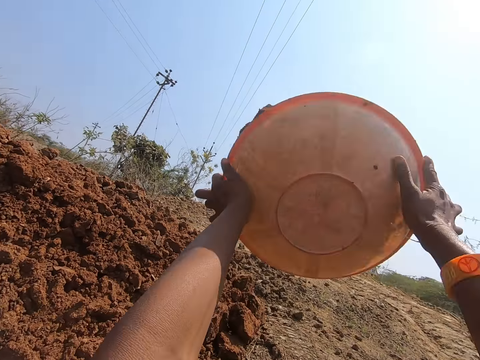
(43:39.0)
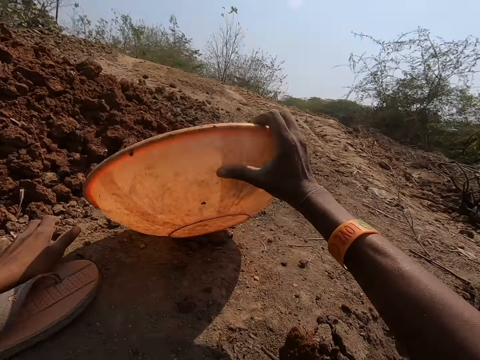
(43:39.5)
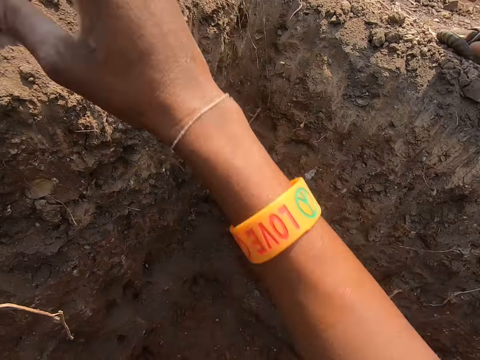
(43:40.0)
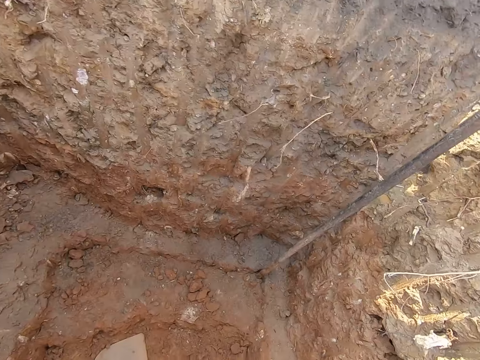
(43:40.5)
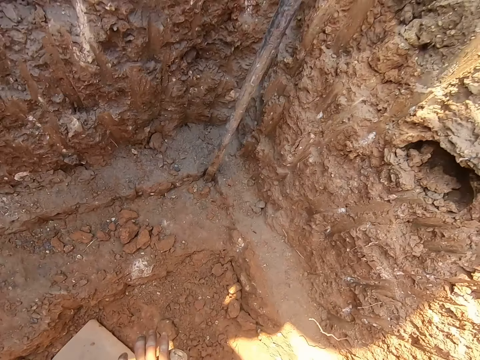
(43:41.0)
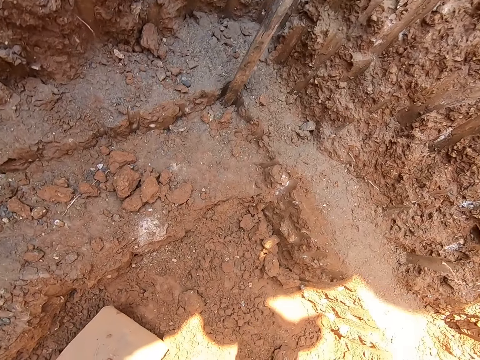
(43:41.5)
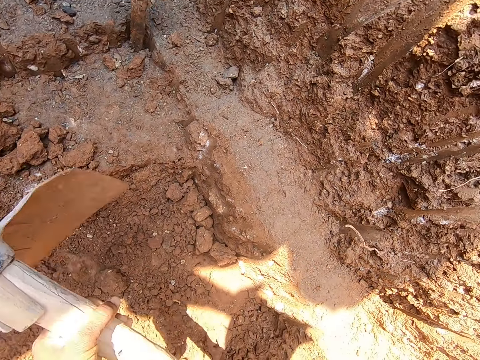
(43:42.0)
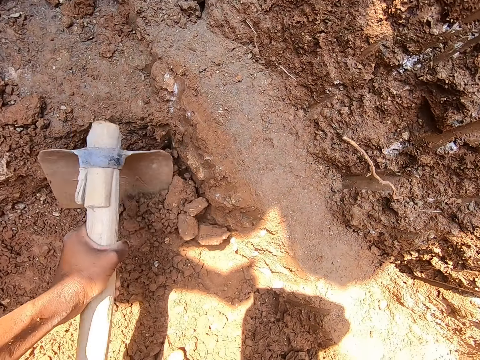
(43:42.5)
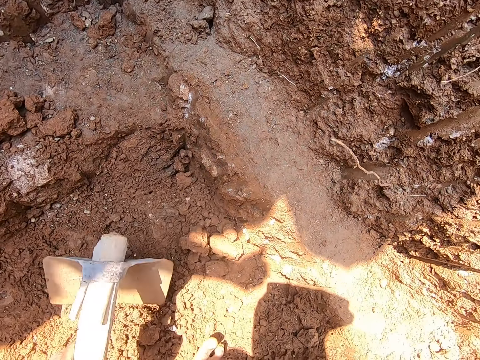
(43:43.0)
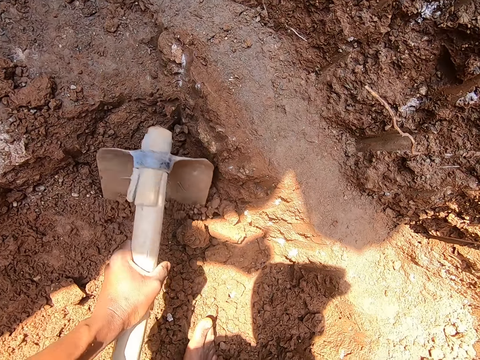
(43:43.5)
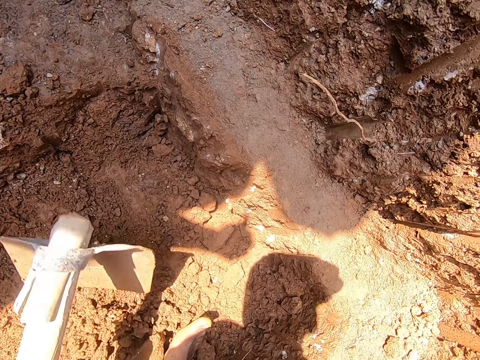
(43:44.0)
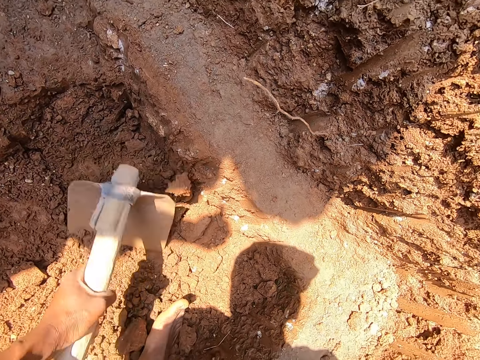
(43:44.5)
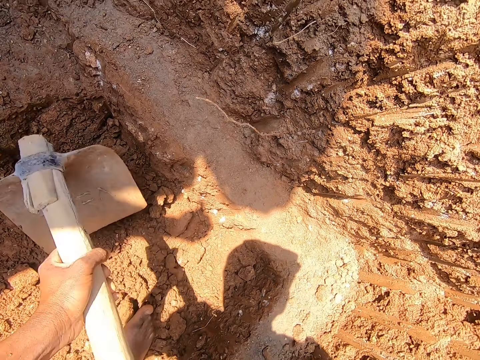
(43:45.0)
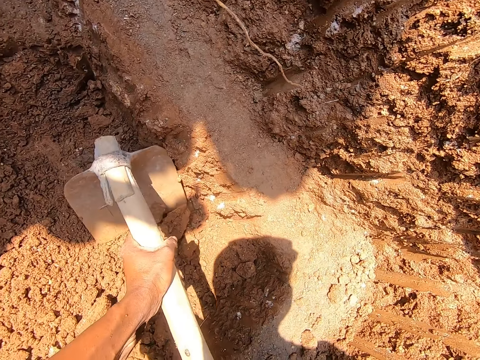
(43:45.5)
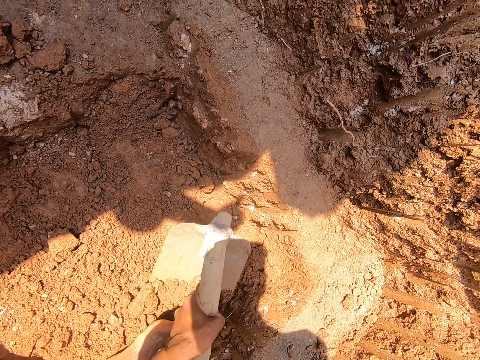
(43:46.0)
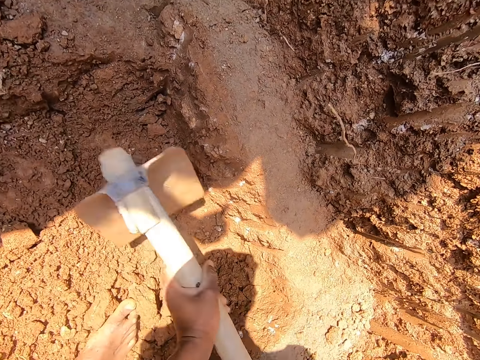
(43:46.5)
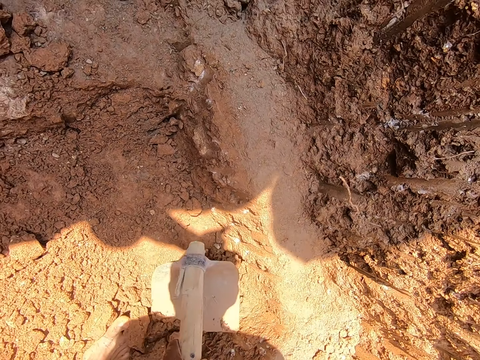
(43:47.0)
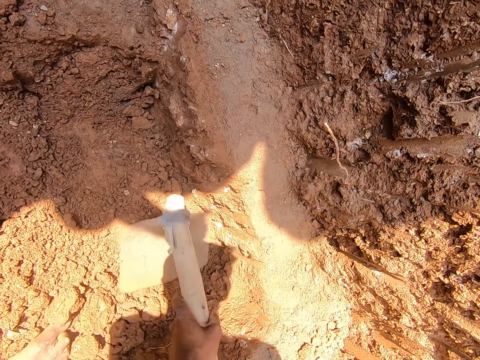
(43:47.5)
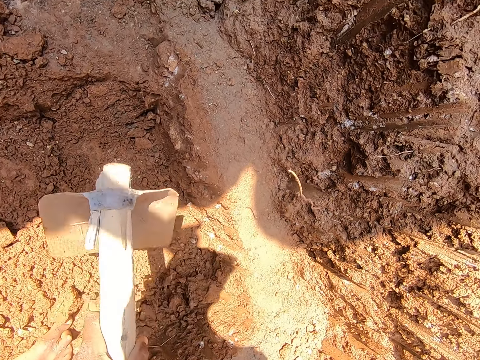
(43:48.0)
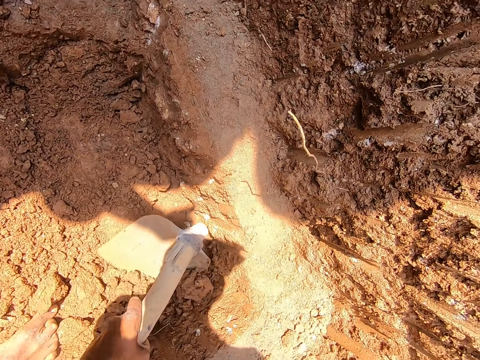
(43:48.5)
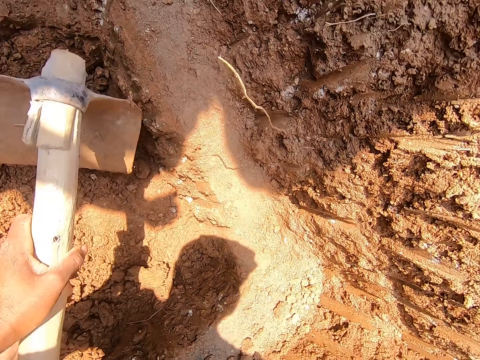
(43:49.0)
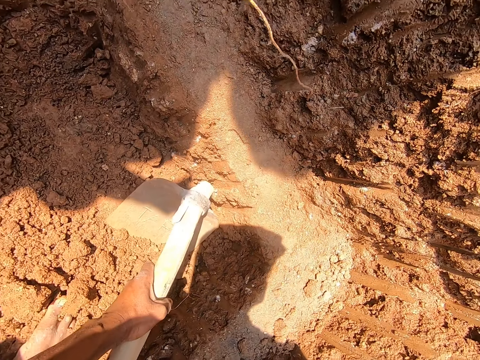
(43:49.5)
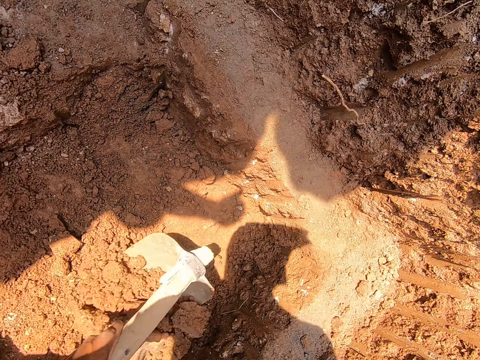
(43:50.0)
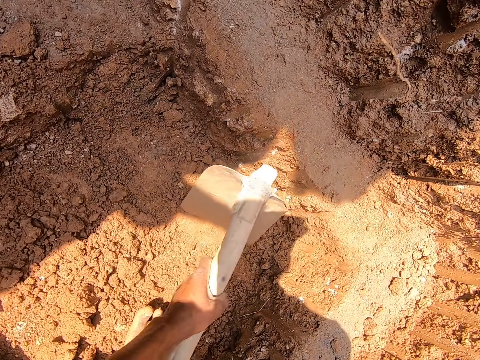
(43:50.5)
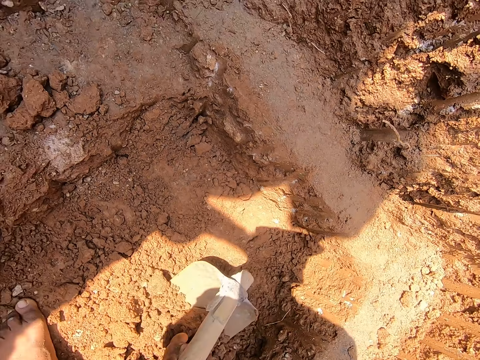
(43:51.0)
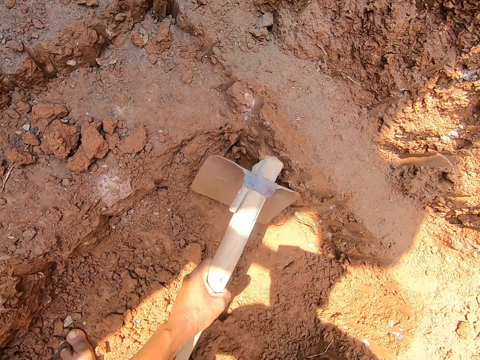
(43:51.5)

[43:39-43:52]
The camera wearer pours the sand in the bowl onto the ground on top of the hole. He places the bowl onto the ground on top of the hole with his right hand. He bends. He picks up the hoe from the ground with both hands and hoes the ground with the hoe in both hands.

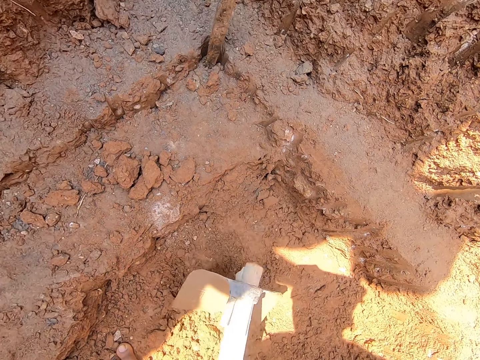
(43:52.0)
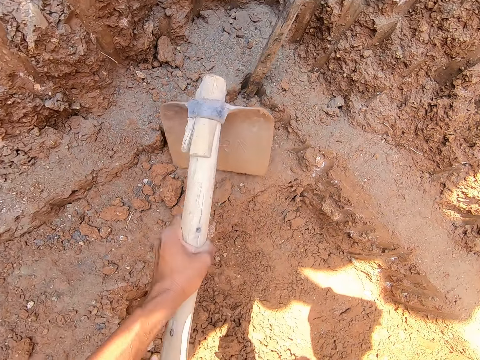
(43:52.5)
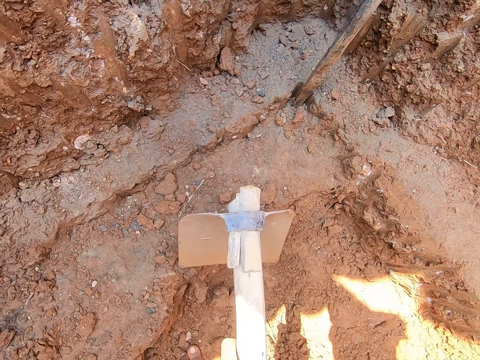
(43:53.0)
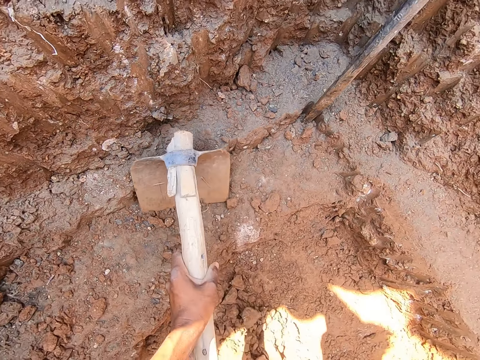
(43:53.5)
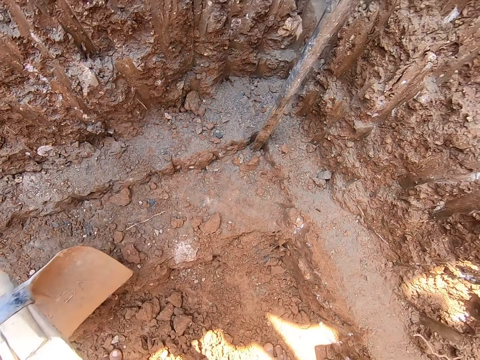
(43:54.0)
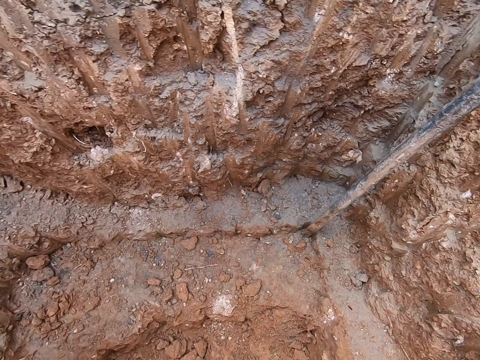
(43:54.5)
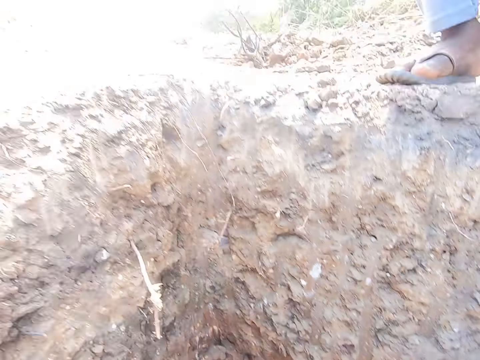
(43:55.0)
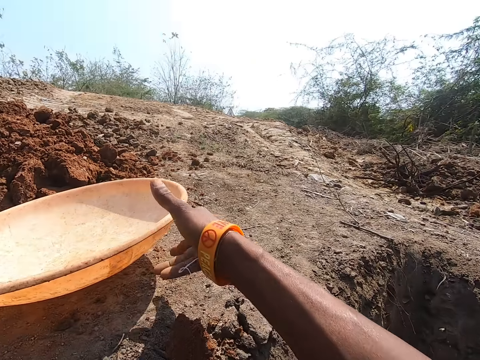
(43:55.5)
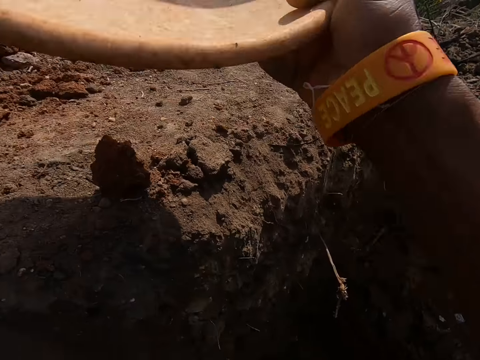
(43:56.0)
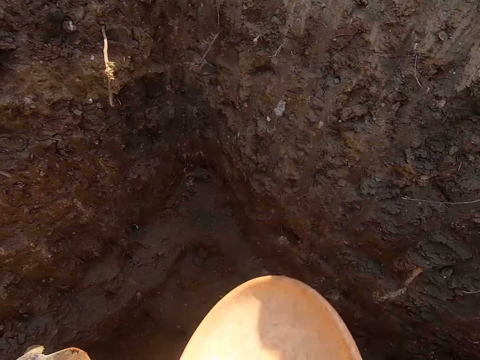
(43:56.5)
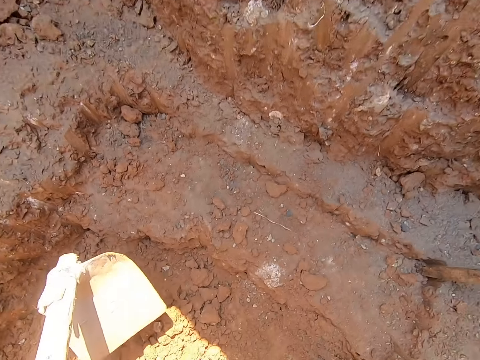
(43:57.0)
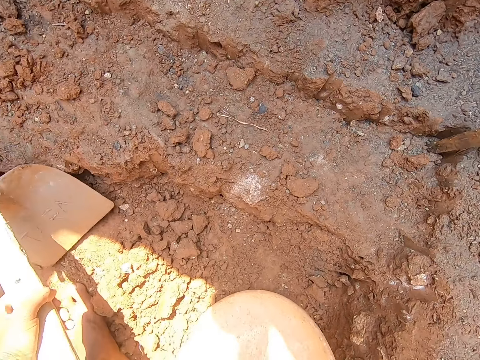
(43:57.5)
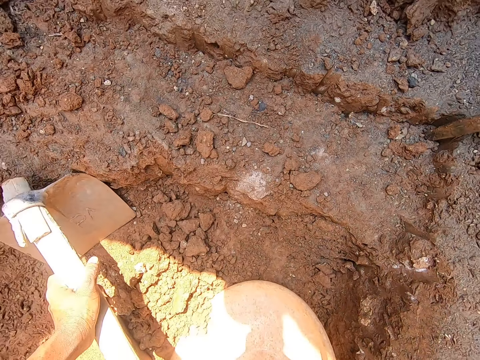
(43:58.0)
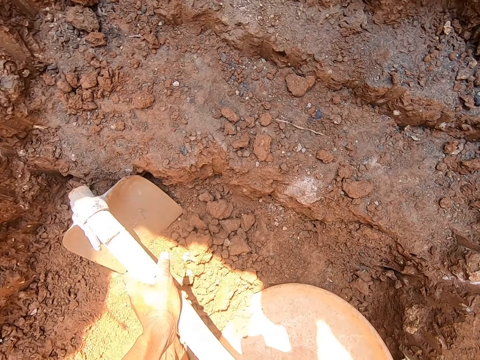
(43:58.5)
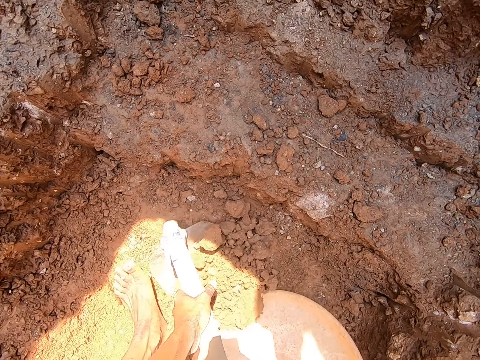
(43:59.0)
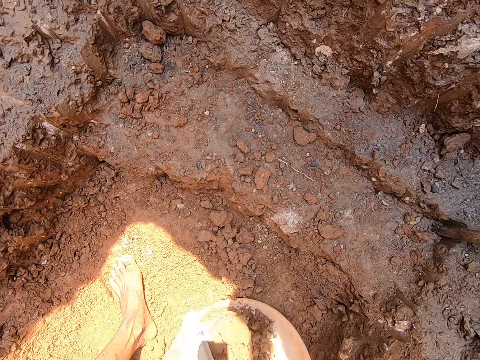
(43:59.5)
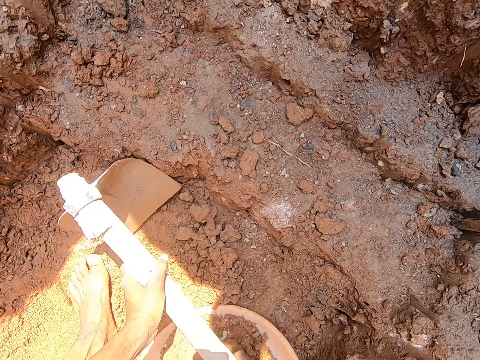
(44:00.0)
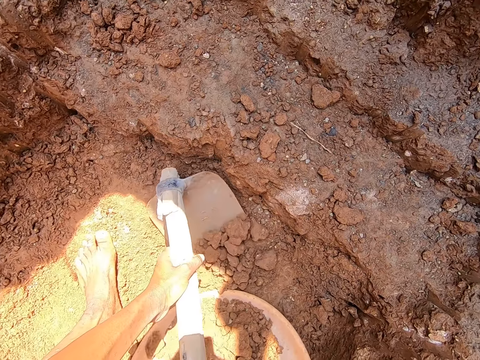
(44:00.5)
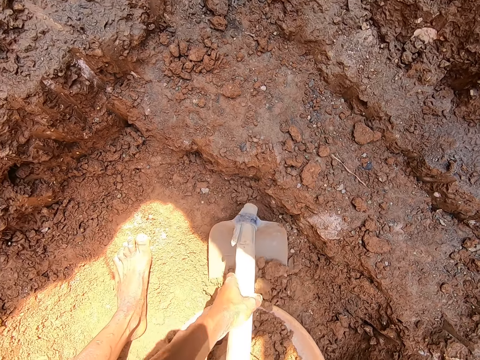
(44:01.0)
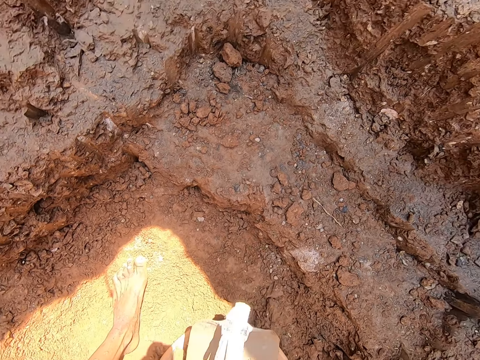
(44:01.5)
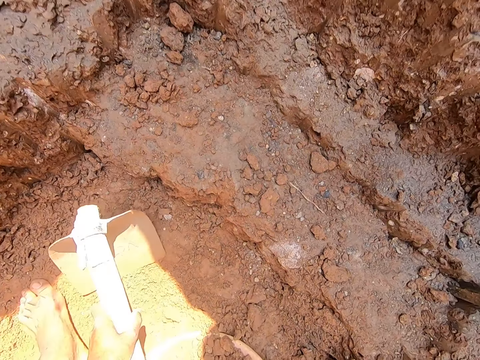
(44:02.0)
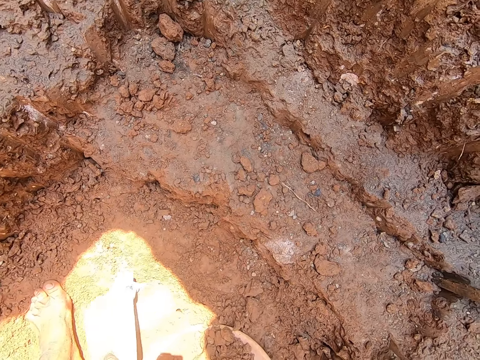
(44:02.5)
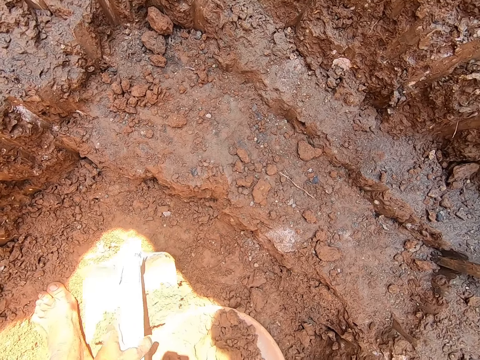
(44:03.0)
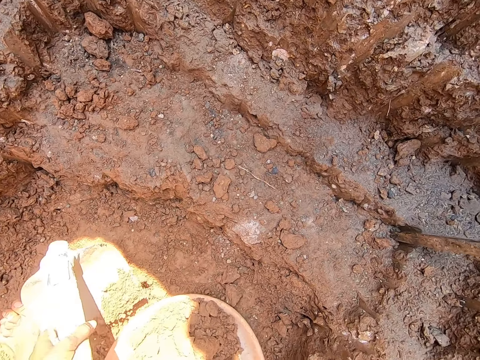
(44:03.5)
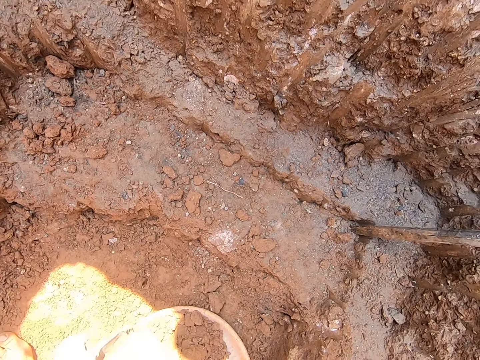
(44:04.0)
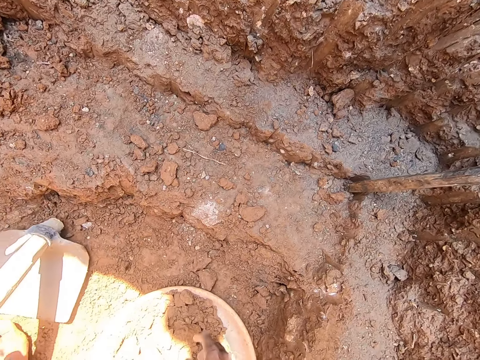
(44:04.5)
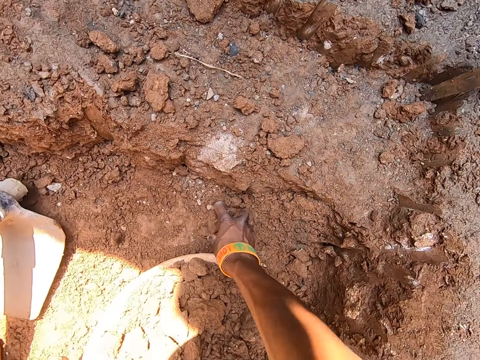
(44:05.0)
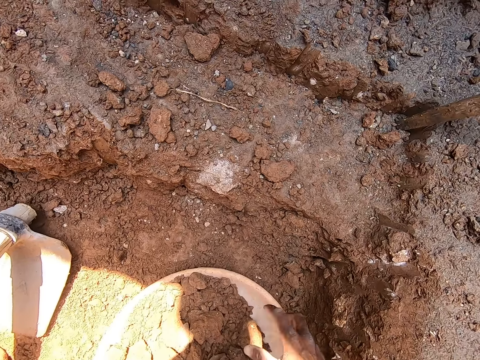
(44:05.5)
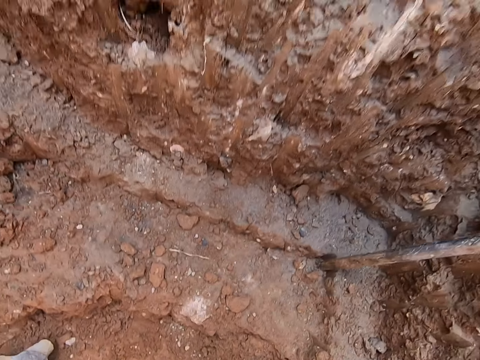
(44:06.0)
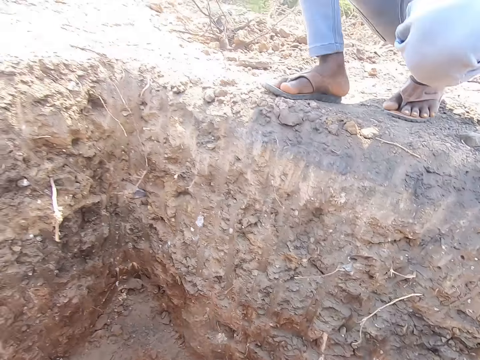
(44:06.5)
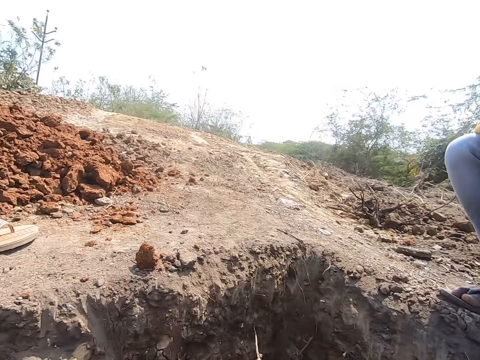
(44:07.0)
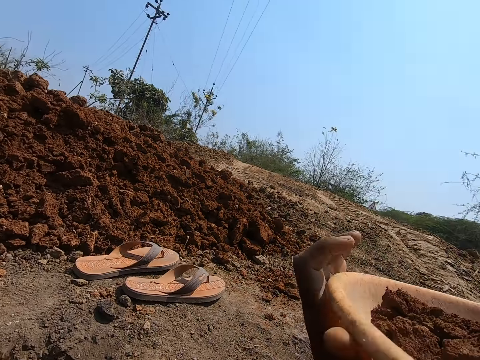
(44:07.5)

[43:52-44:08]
The camera wearer stands. He picks up the bowl from the ground with his right hand. He places the bowl onto the ground with his right hand. He bends. He scoops sand from the ground into the bowl with the hoe in his left hand. He picks up sand from the ground with his right hand. He drops the sand into the bowl. He carries the bowl from the ground with both hands. He stands.
